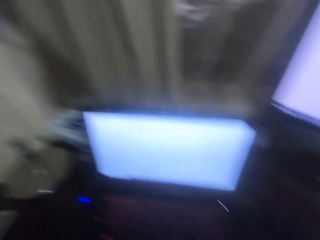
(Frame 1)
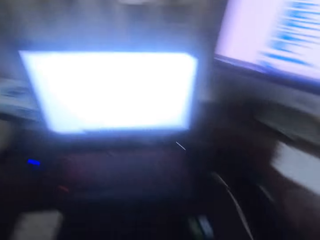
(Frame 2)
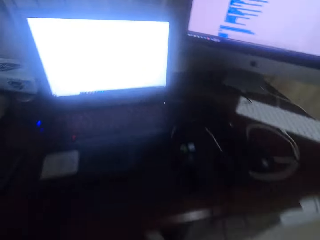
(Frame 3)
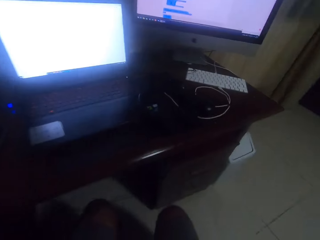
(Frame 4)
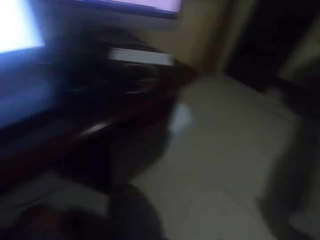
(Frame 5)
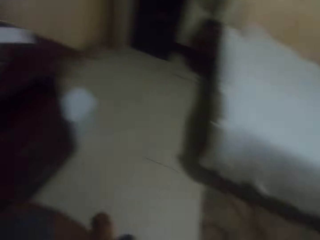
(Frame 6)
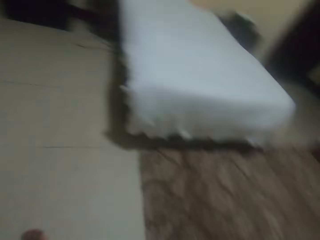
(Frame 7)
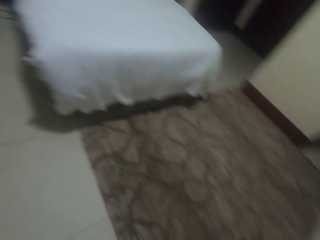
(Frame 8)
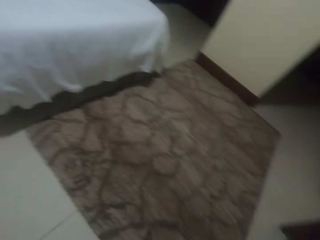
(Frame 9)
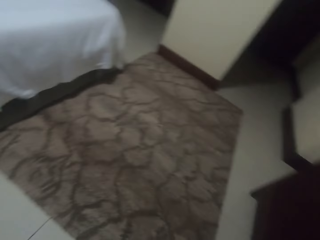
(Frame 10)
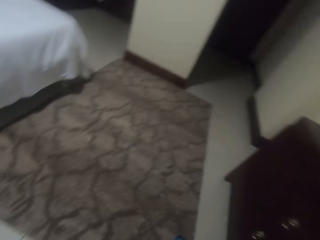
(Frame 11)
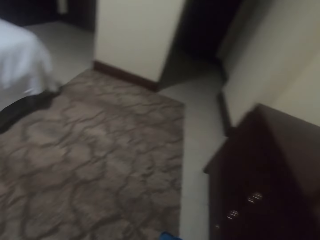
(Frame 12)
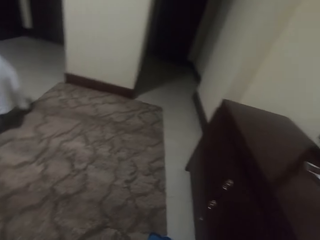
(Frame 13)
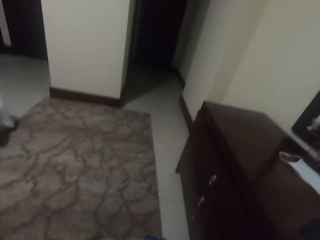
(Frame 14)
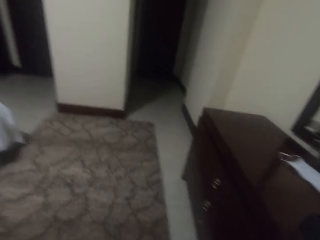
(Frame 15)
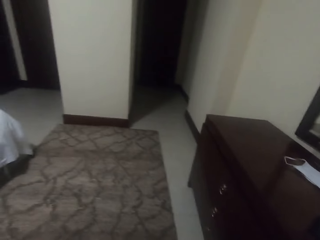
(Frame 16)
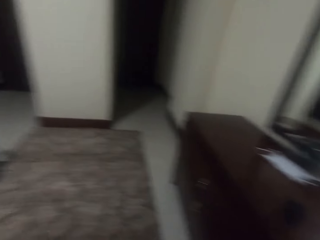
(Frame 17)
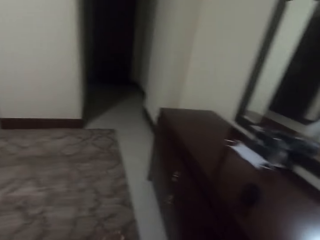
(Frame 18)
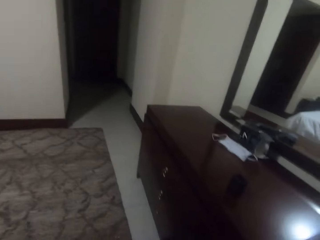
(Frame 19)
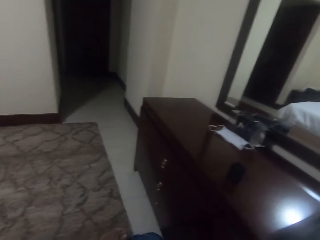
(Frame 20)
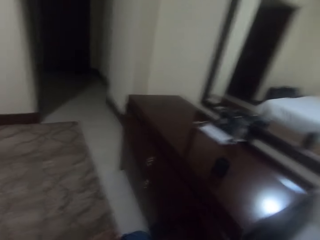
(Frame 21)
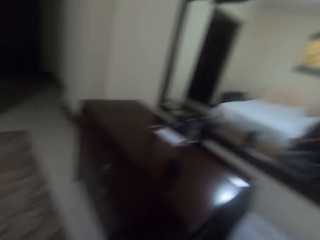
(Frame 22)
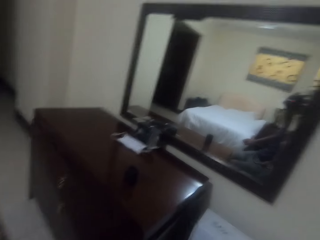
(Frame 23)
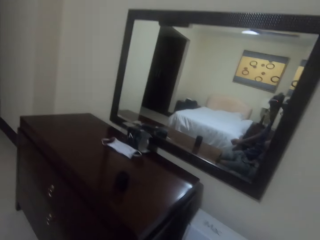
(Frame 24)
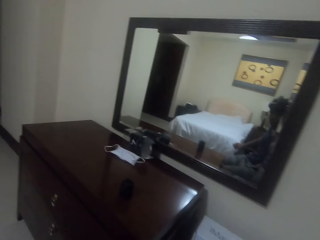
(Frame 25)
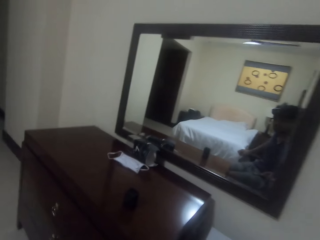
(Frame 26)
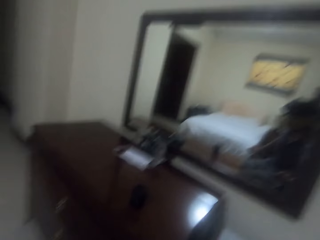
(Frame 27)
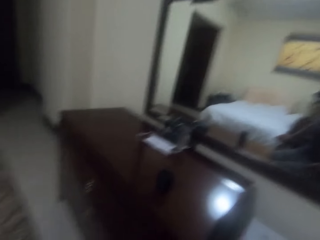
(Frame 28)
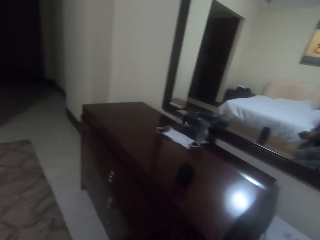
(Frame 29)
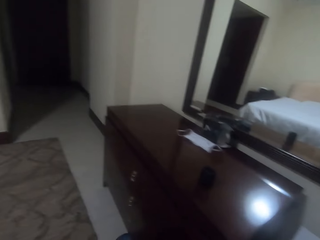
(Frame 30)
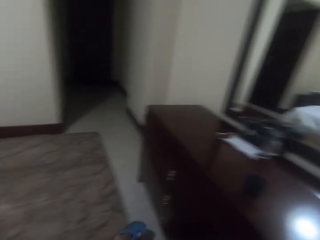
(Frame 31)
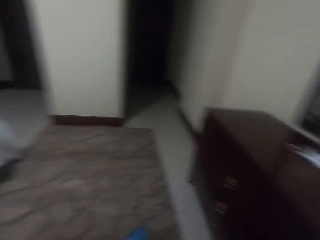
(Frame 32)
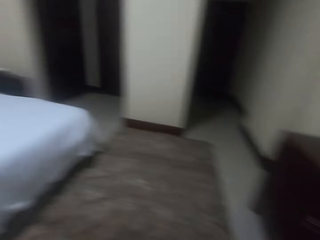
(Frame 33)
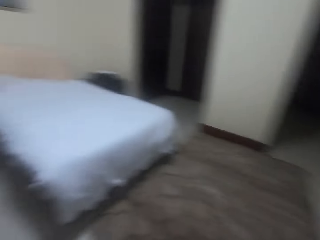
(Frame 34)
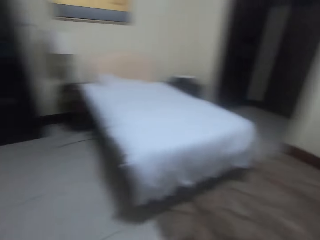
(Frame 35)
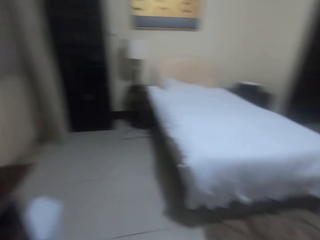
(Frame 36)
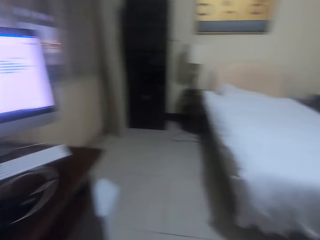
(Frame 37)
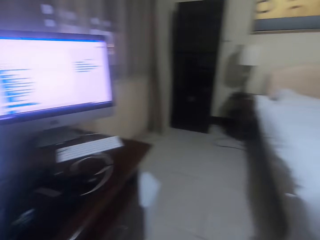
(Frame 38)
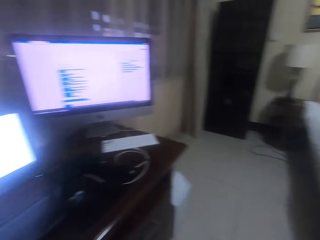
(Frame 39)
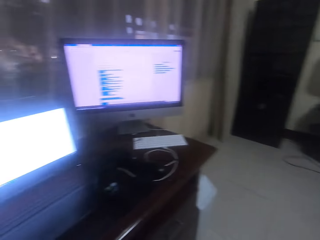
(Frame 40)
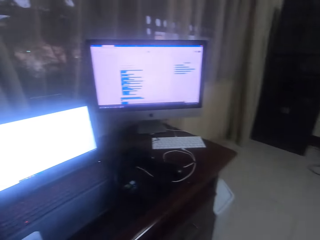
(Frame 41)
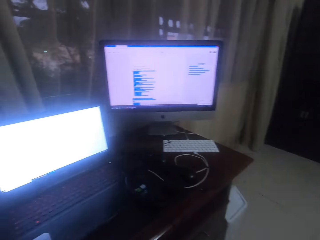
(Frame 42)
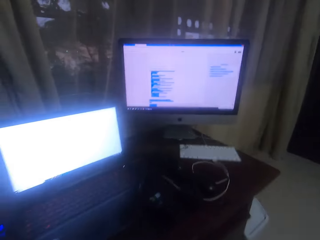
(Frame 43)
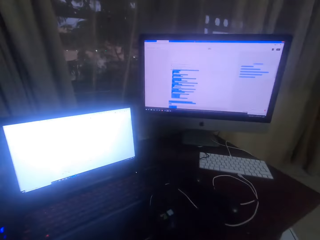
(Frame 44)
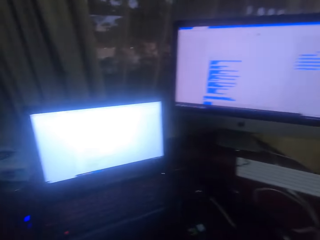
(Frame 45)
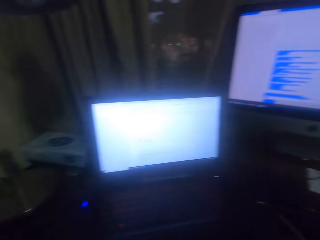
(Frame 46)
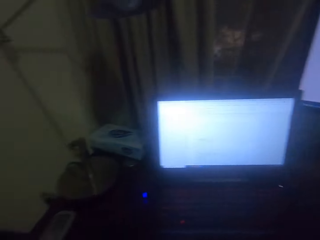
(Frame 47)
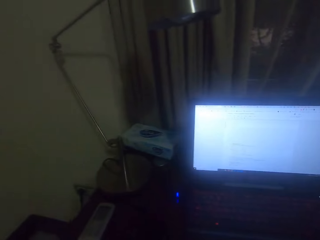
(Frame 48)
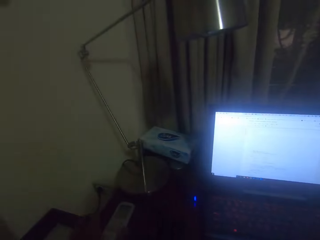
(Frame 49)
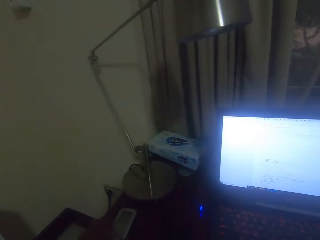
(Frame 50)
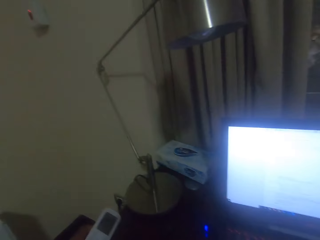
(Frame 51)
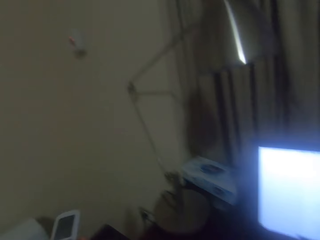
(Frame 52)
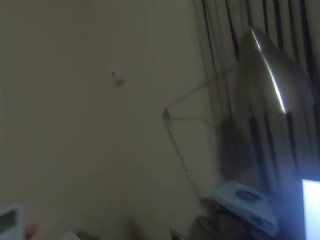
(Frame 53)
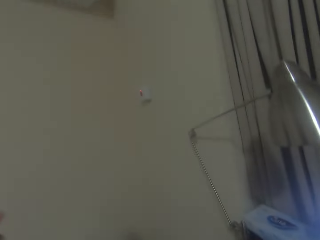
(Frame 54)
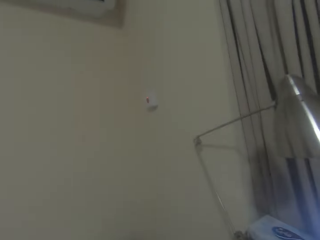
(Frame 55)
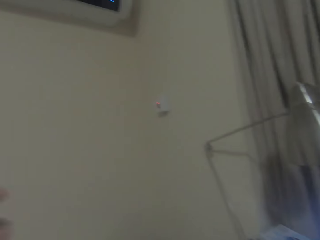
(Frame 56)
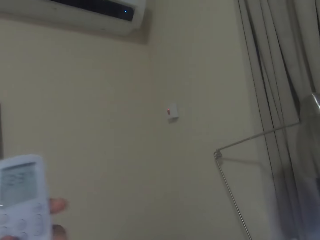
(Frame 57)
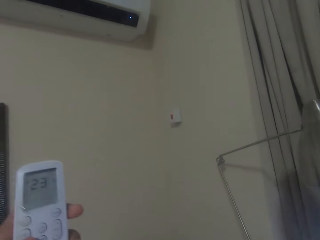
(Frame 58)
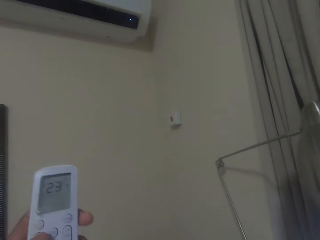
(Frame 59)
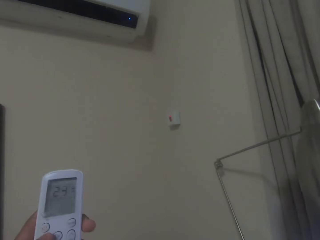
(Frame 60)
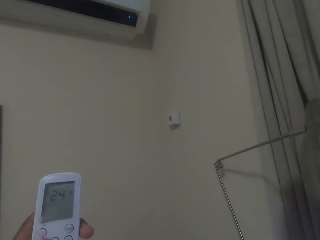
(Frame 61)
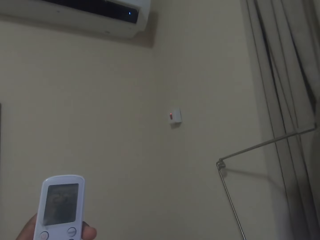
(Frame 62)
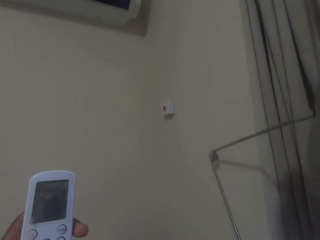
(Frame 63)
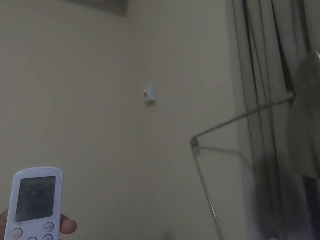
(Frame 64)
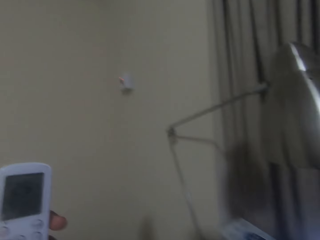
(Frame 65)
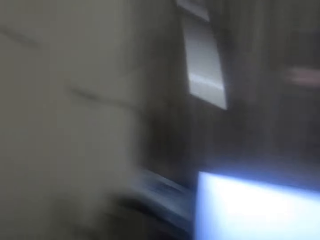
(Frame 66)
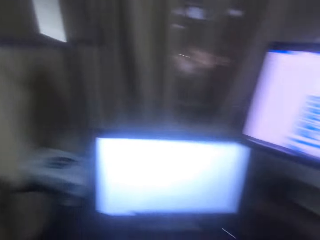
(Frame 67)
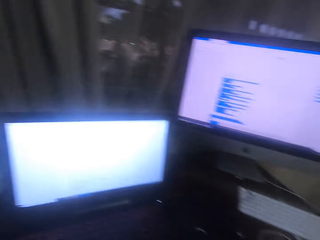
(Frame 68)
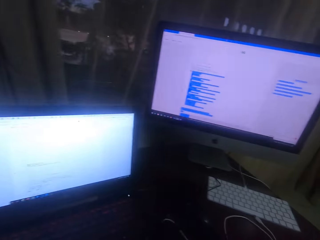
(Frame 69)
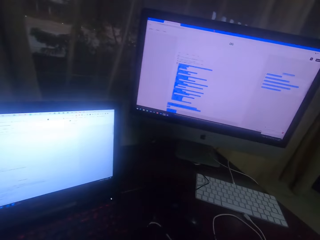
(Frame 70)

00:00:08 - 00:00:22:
The camera wearer sits on the chair. They look around. They turn around. They pick up a controller and put the air conditioner on.

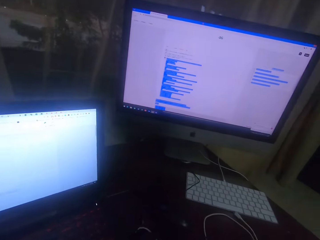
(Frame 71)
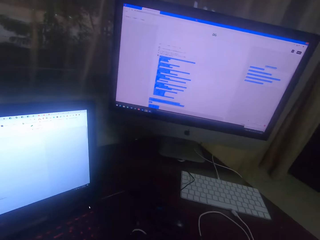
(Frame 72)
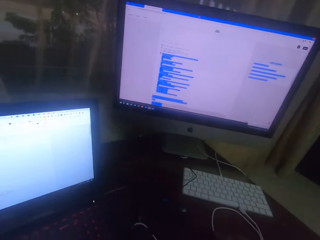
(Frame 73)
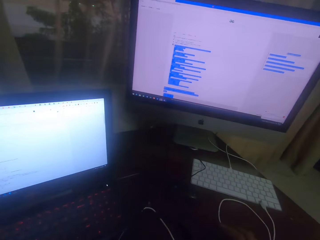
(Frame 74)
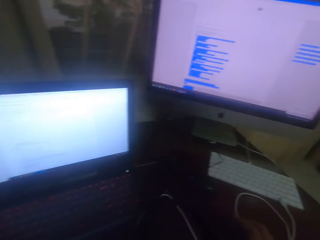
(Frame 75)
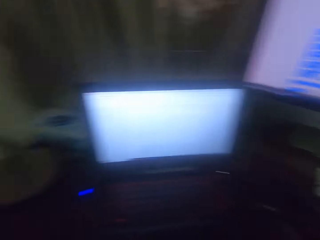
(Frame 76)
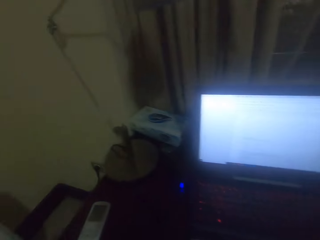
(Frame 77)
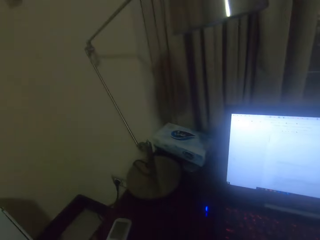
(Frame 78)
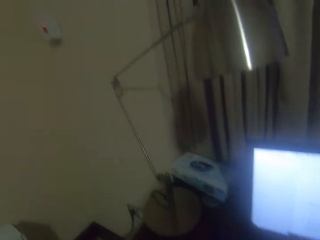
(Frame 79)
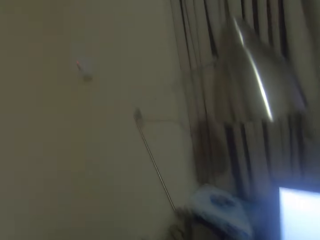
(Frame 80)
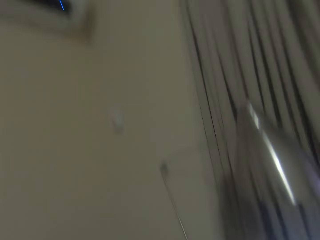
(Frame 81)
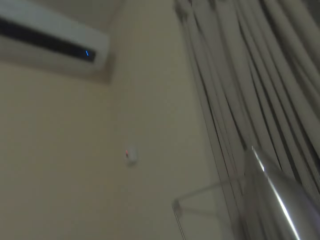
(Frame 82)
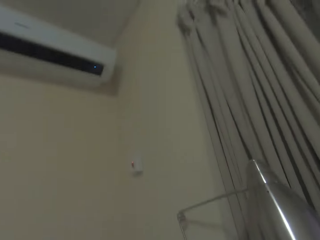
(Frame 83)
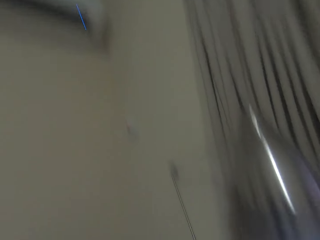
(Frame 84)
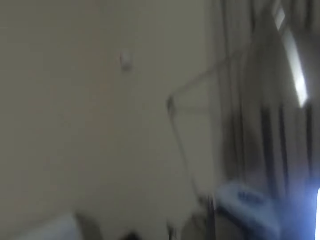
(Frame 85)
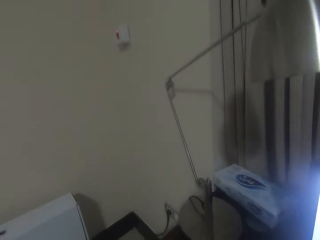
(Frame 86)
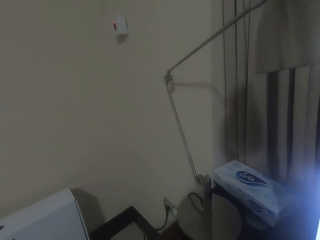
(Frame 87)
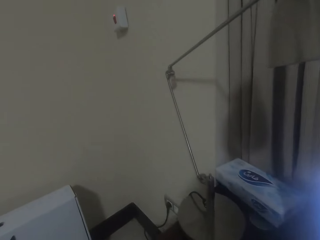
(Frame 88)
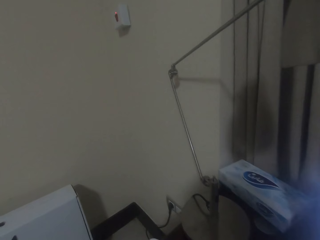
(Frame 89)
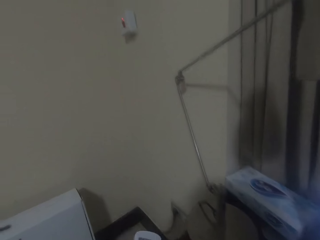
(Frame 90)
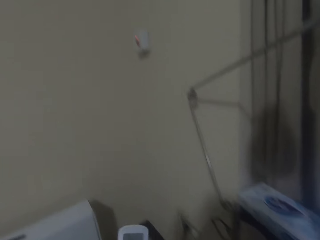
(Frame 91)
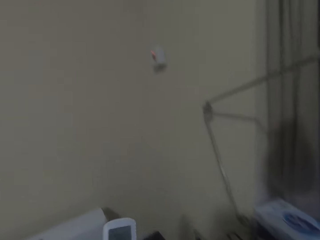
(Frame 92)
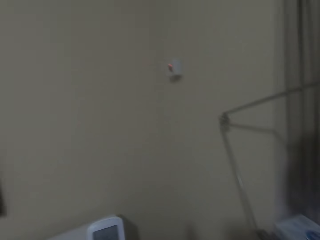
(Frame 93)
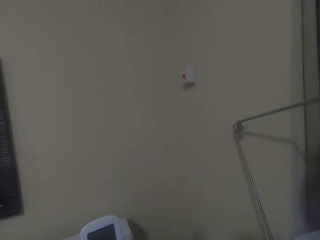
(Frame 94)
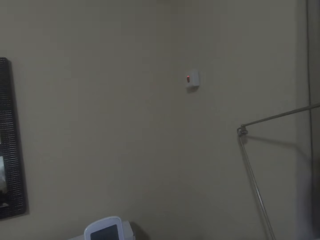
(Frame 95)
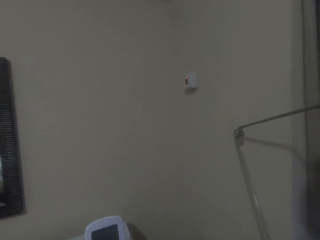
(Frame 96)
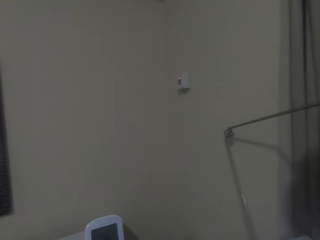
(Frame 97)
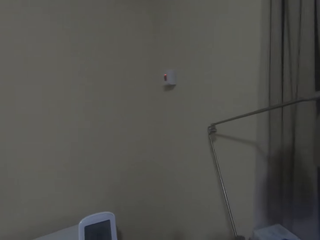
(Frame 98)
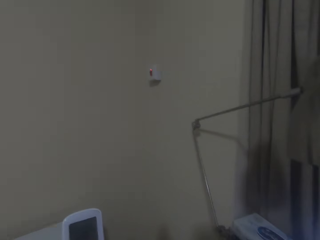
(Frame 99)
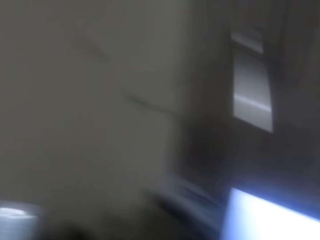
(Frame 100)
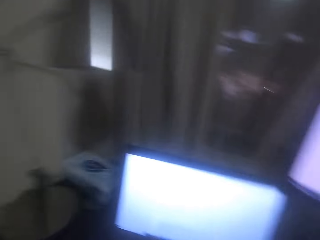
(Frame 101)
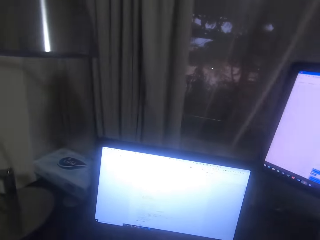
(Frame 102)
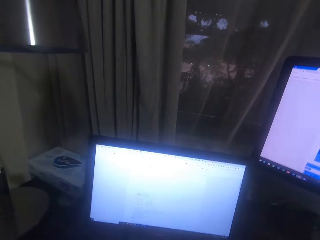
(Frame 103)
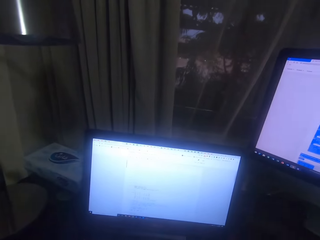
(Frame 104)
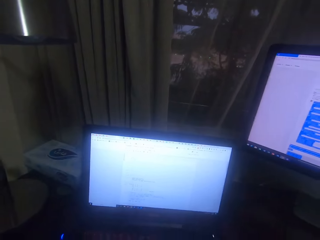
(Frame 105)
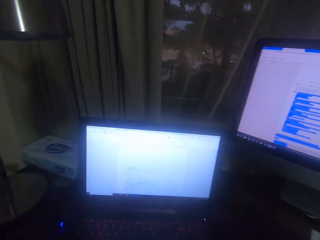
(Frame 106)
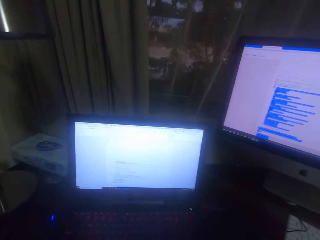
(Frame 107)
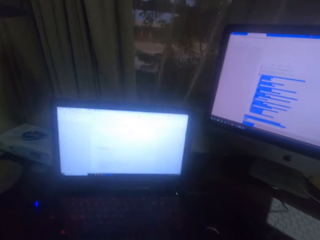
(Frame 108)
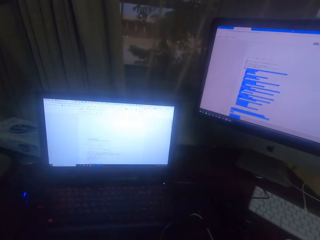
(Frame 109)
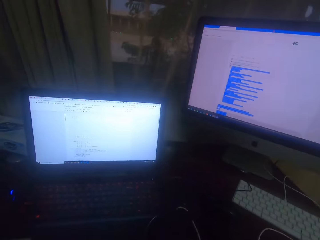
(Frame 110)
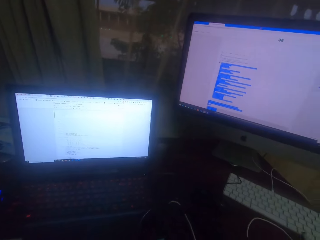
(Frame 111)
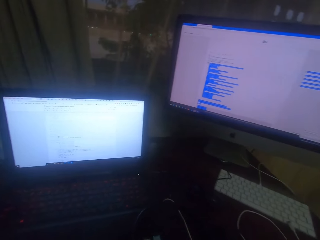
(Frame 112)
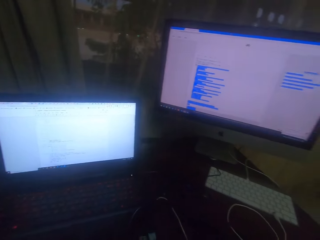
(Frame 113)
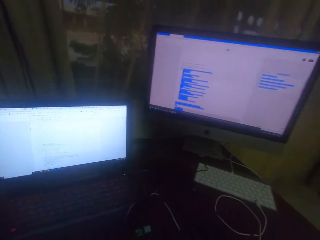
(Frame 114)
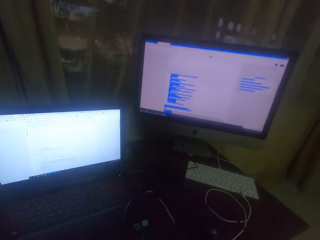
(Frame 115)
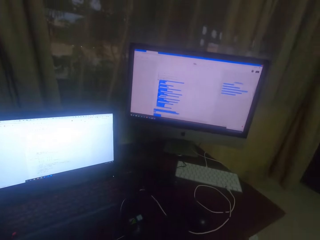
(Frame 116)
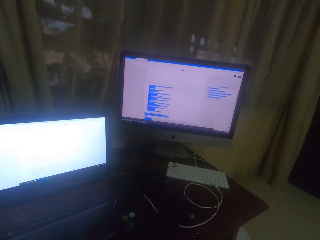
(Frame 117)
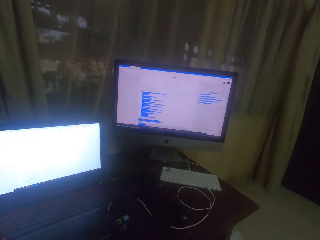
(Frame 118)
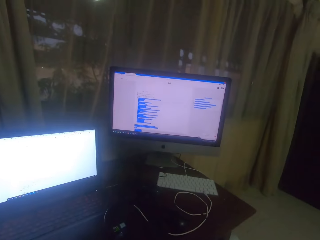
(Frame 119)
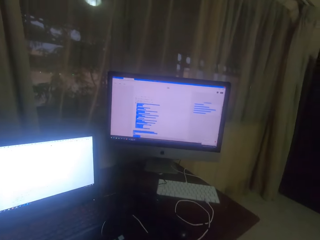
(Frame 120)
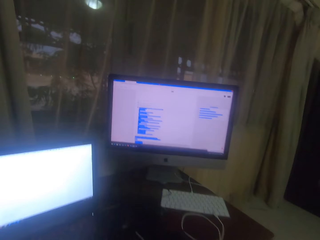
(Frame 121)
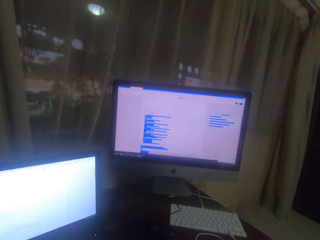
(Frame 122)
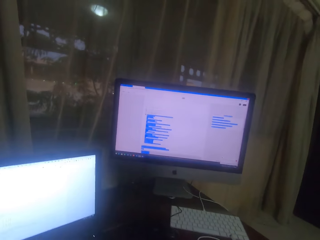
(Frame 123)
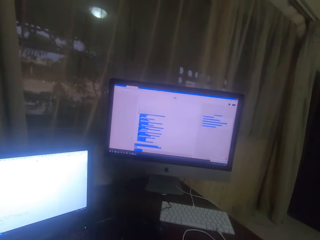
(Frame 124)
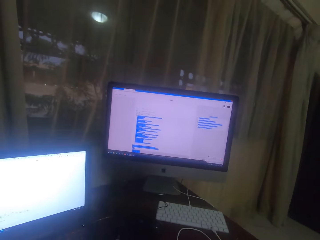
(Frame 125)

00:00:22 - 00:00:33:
The camera wearer looks around. They put down the remote control. They operate the AC. They adjust the camera and look at the computers.
